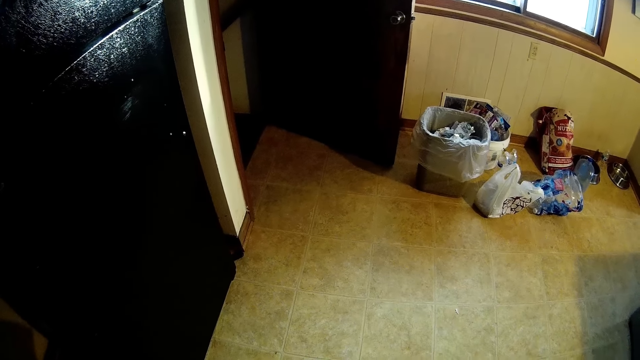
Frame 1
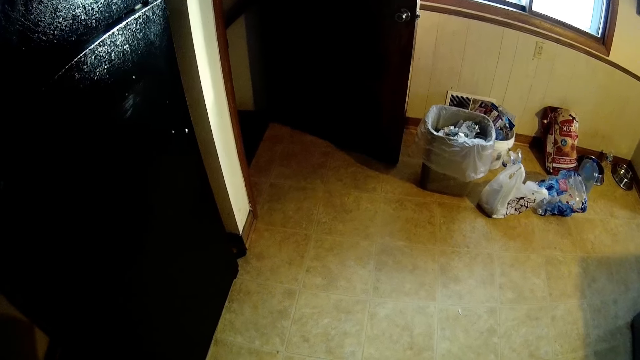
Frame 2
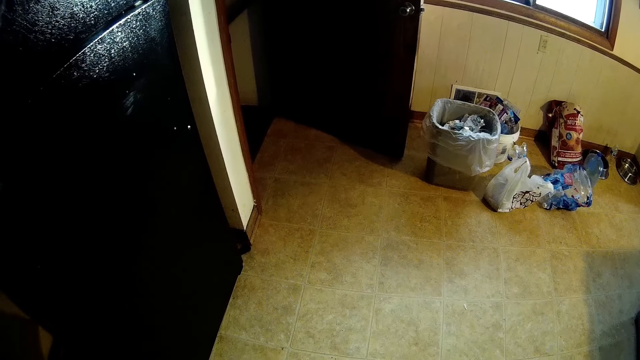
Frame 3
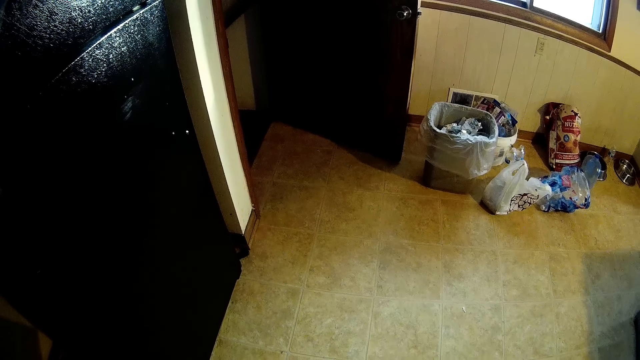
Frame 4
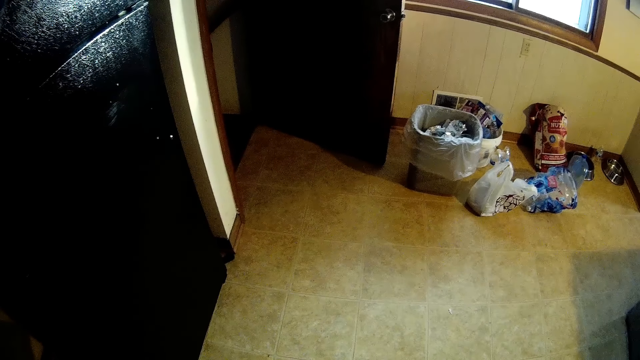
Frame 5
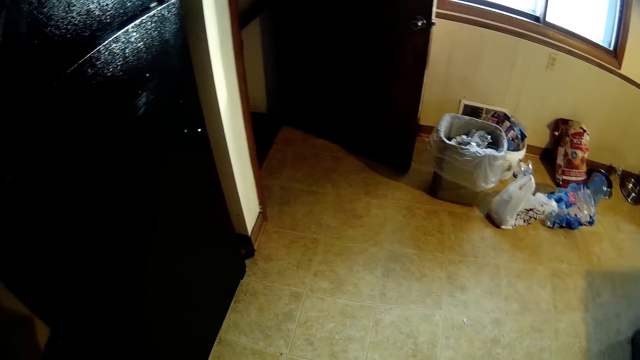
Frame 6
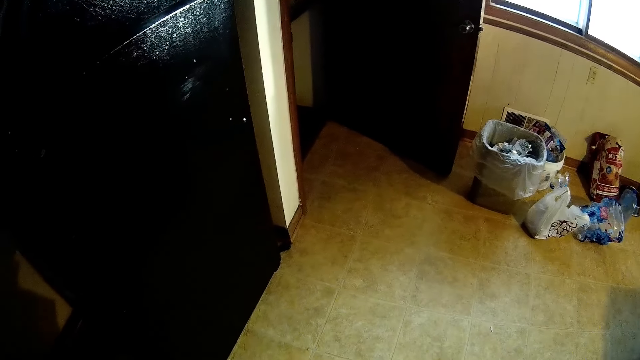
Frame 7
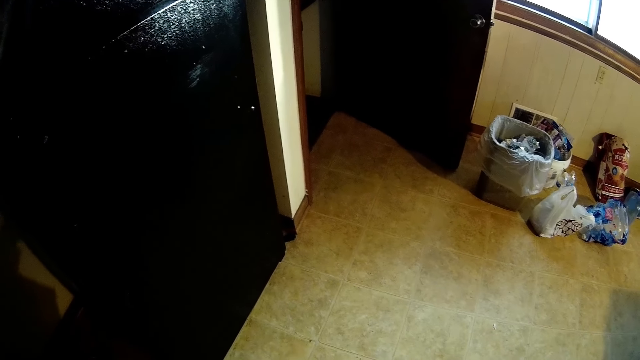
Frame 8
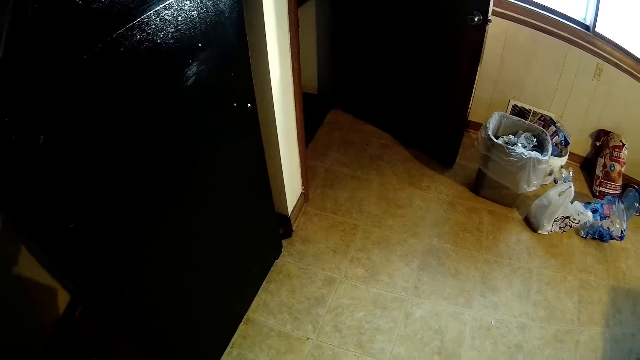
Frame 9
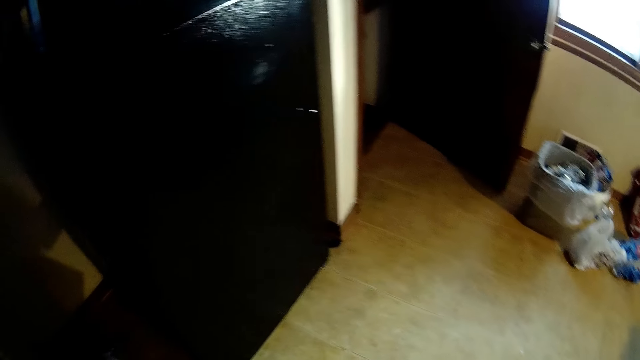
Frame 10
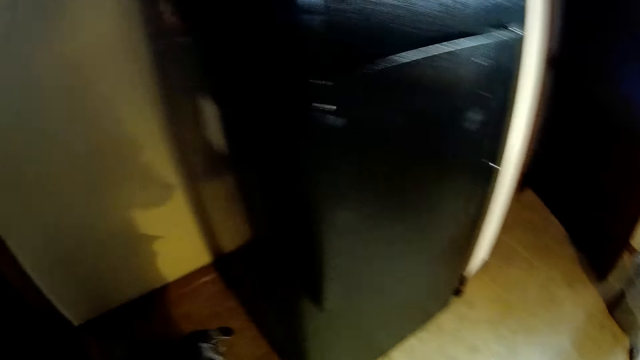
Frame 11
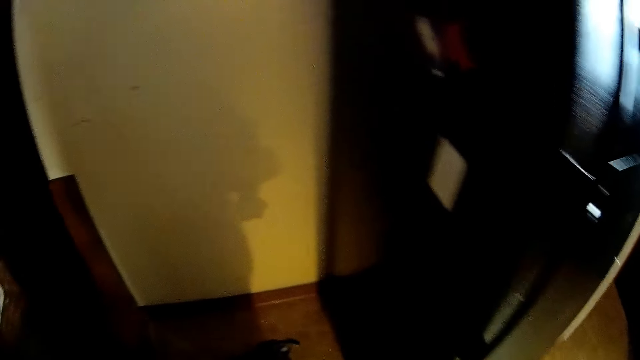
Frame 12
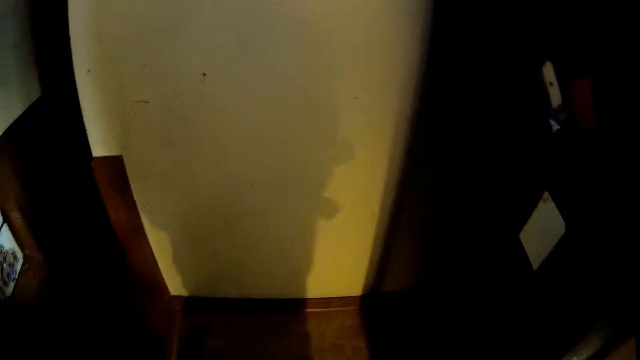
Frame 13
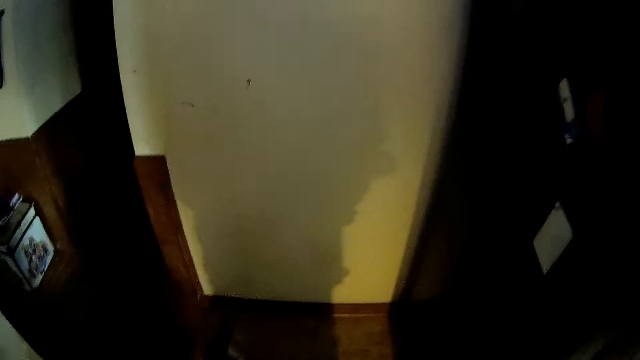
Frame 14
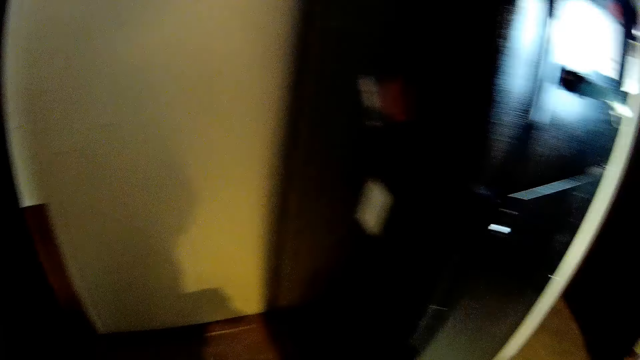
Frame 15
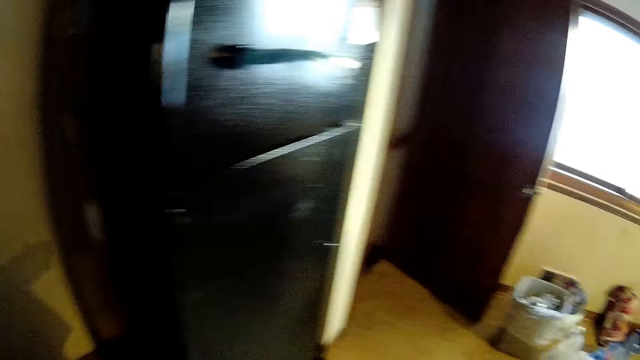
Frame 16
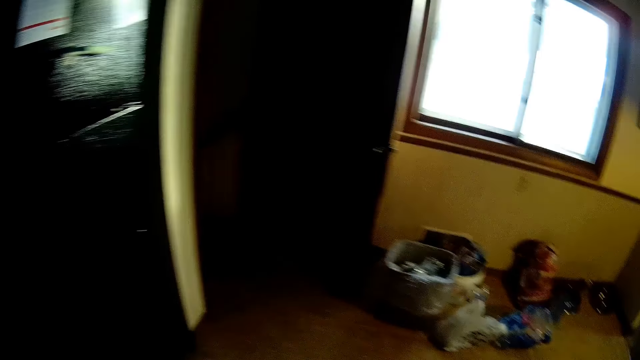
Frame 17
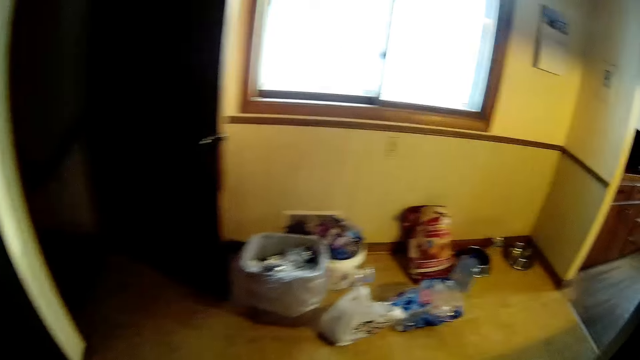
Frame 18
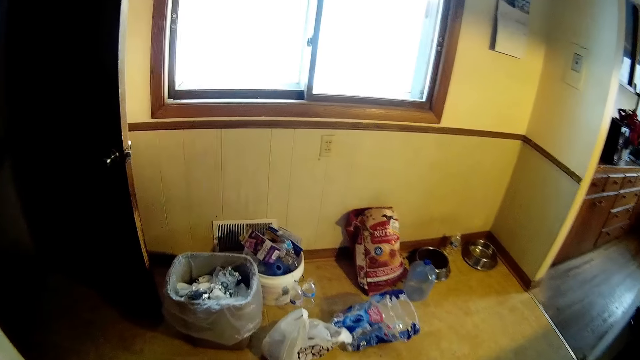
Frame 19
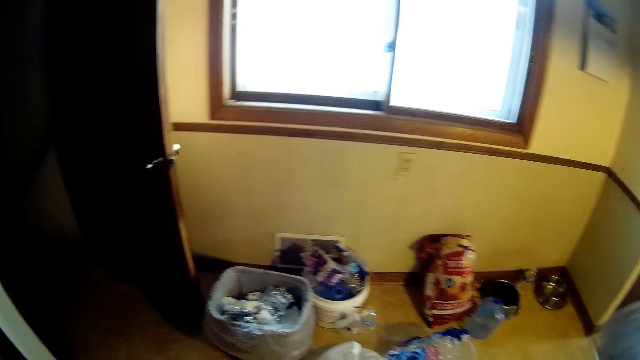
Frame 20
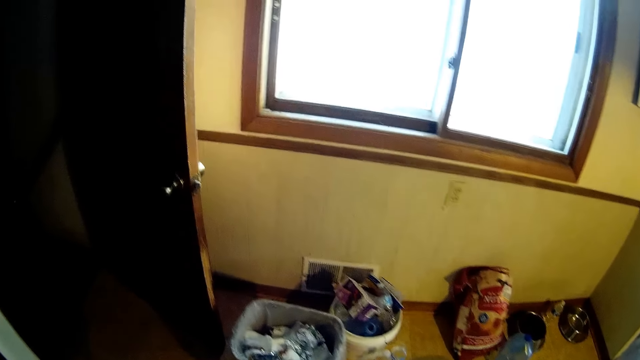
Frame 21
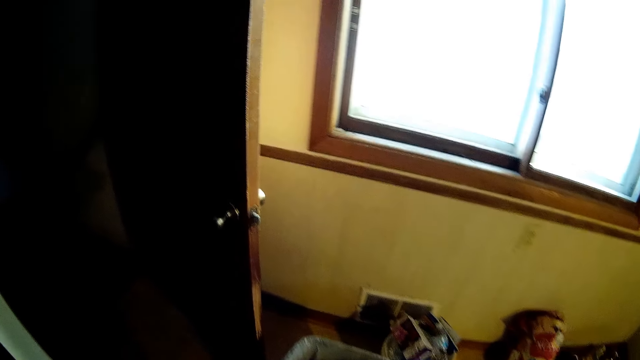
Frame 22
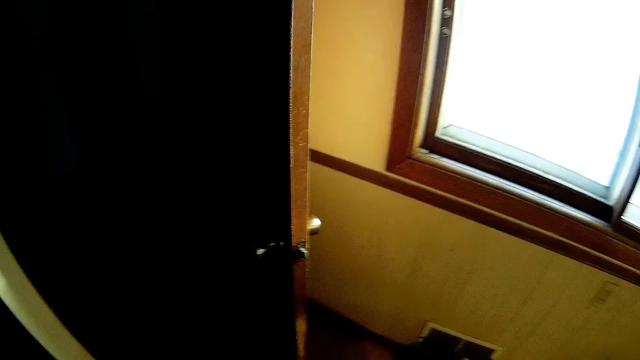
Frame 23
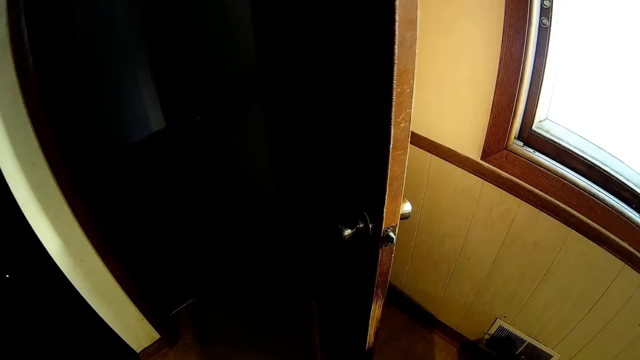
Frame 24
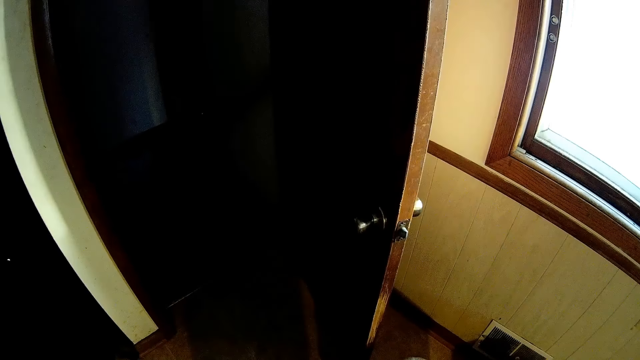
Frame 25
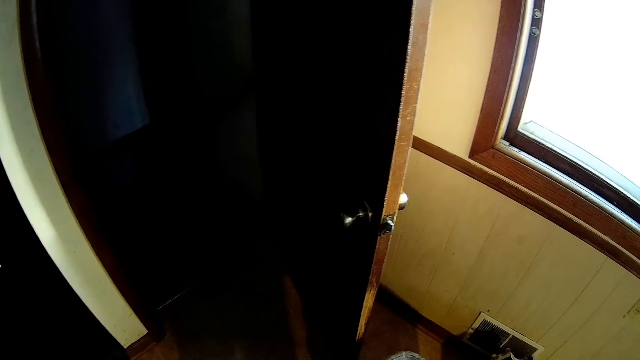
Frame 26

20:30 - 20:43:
The camera wearer walks to a door.

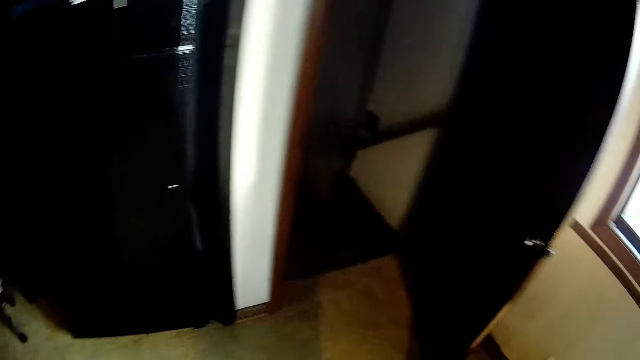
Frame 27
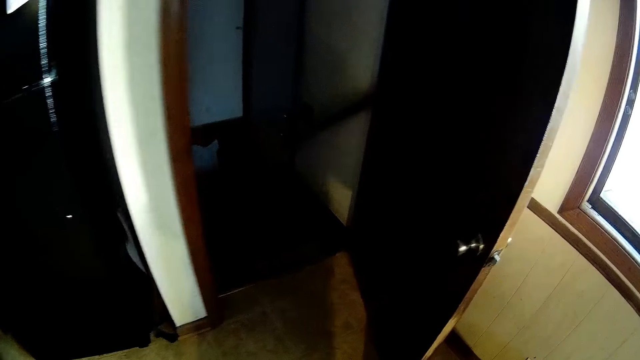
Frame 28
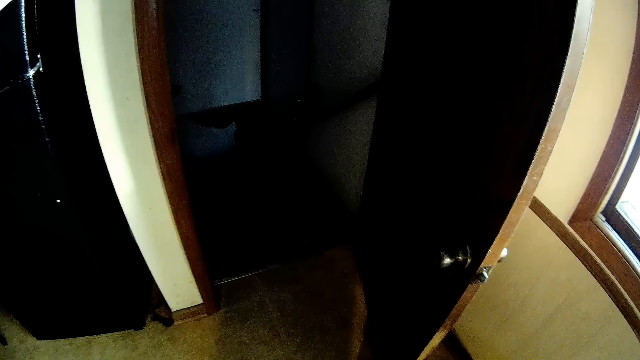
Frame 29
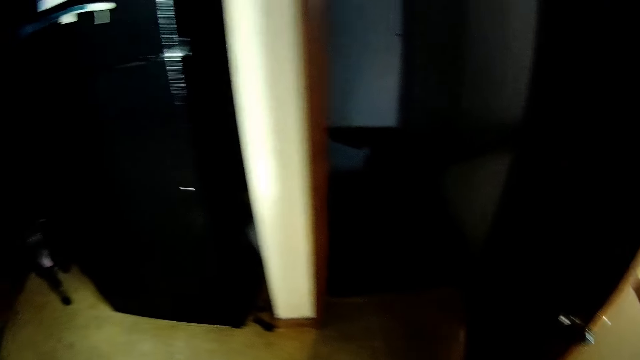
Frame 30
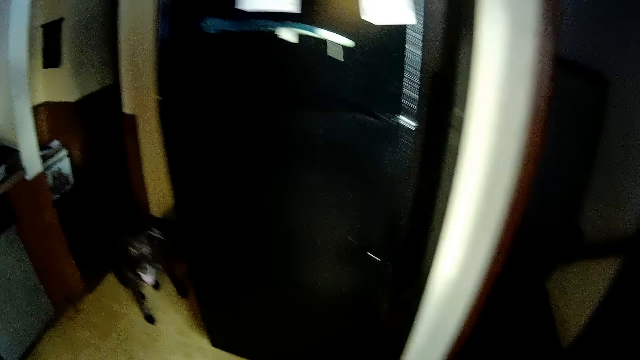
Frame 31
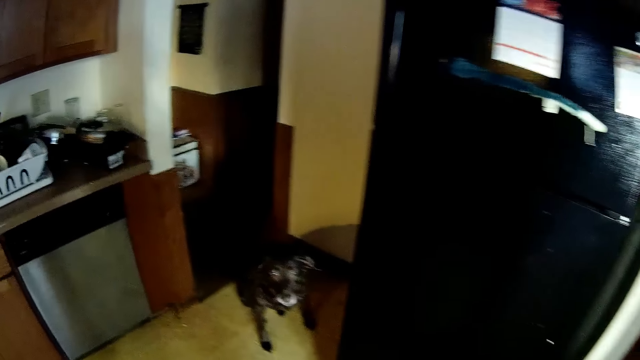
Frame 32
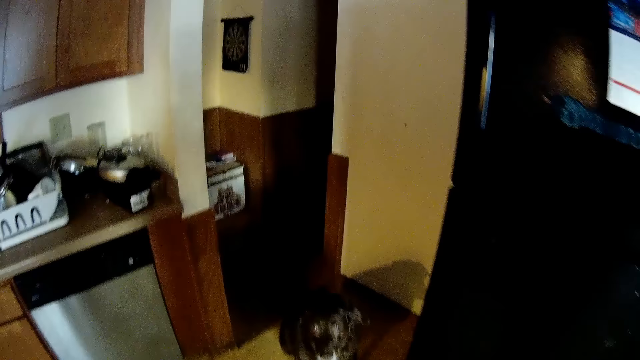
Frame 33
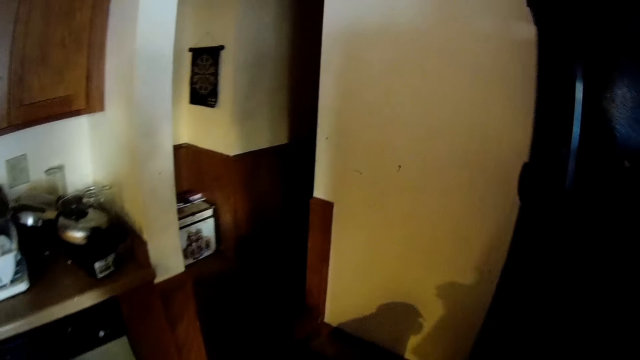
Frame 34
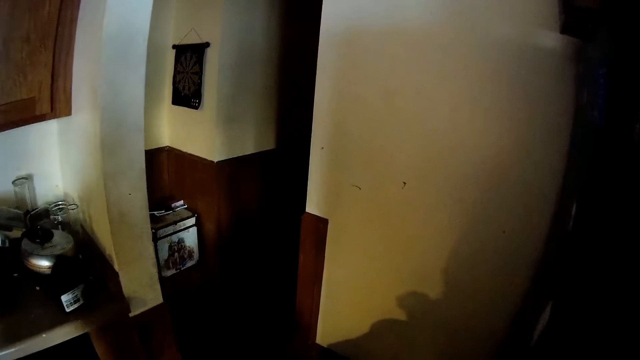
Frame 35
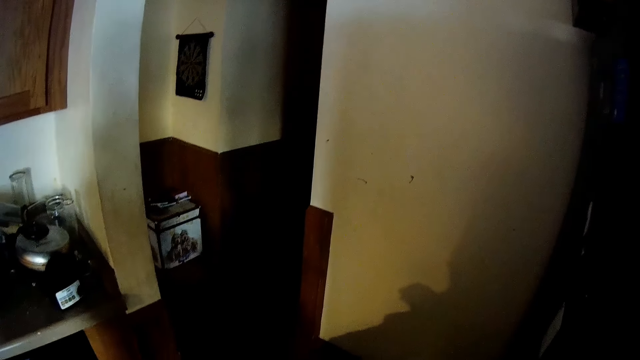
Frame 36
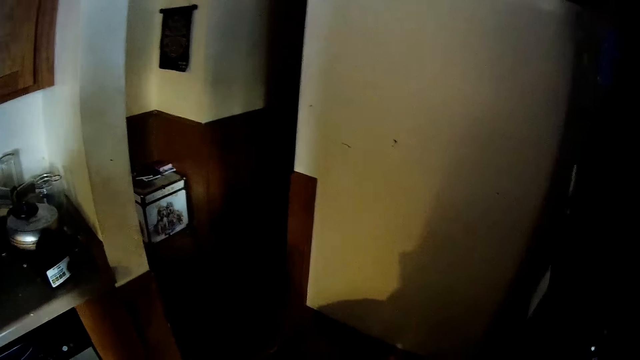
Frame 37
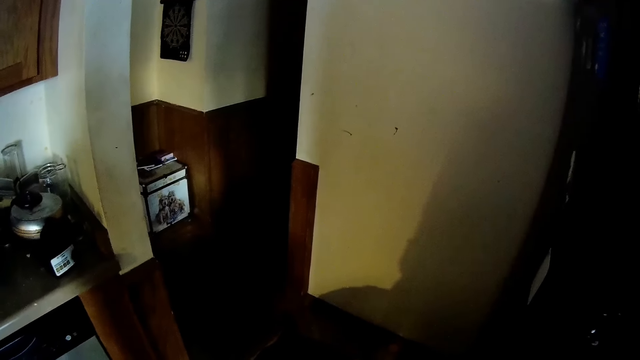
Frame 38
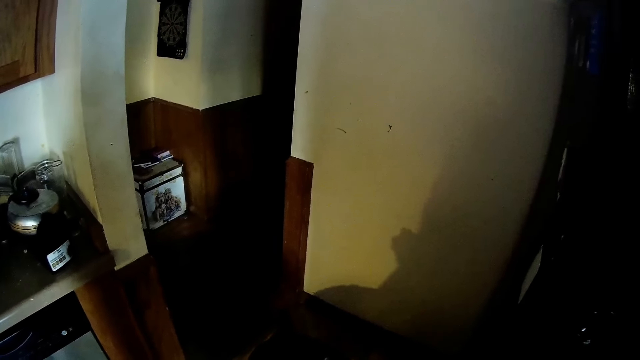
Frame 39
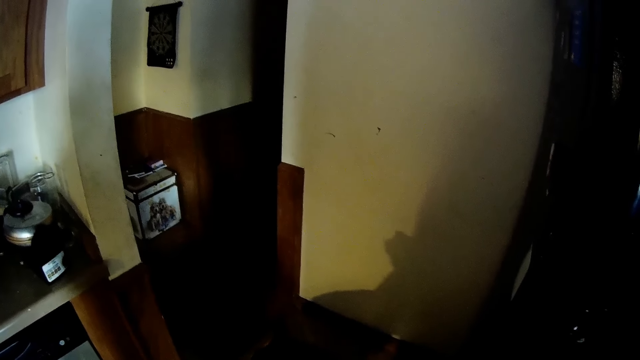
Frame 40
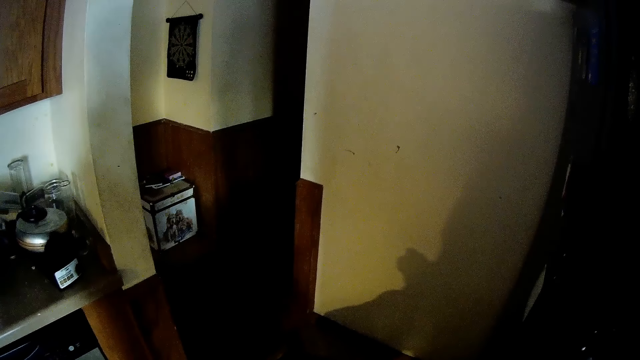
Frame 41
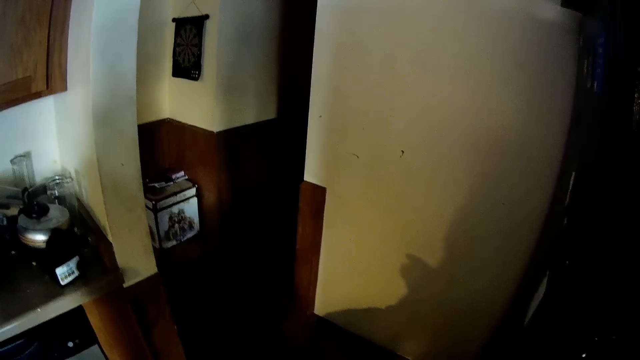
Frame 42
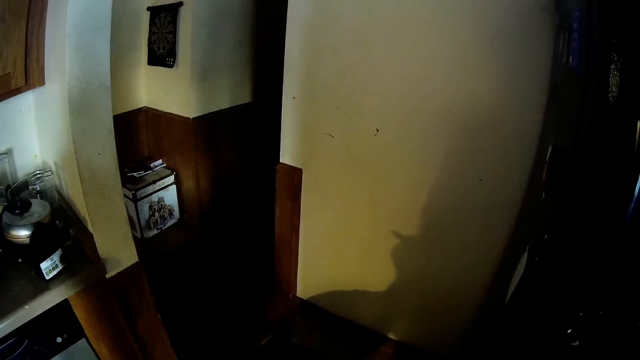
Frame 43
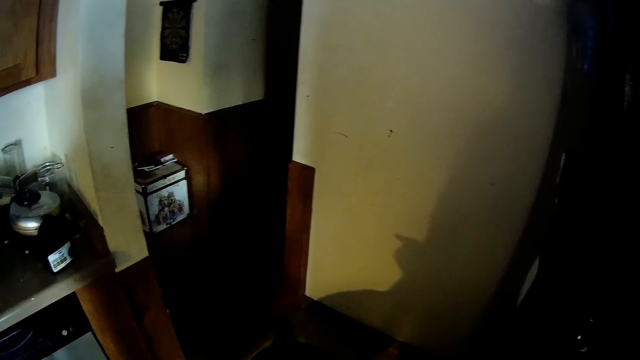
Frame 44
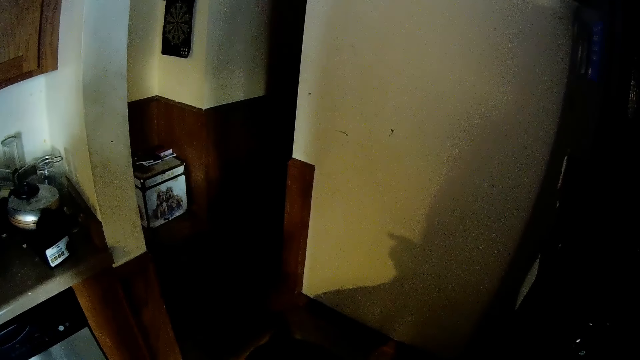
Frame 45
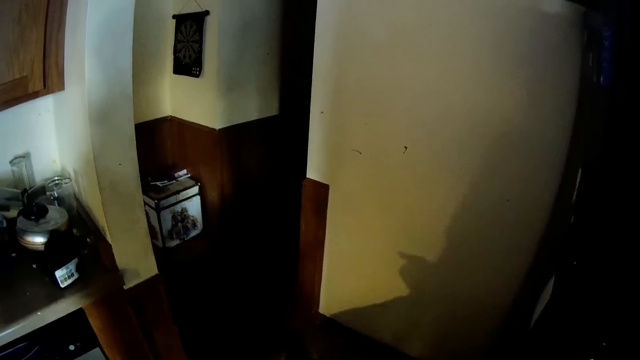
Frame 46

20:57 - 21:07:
The camera wearer walks towards the brown dog.
